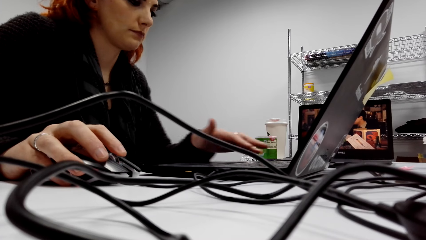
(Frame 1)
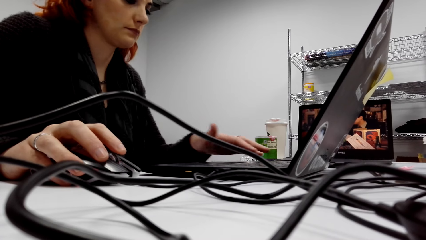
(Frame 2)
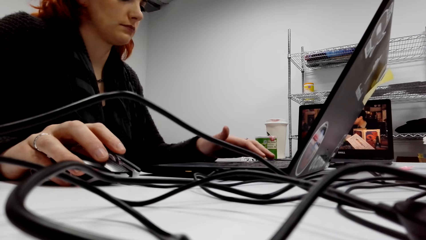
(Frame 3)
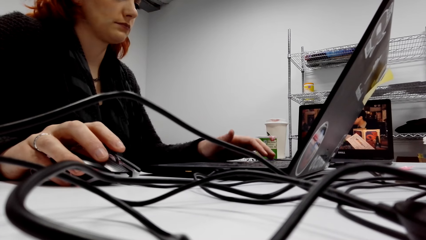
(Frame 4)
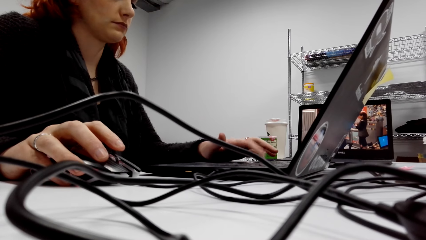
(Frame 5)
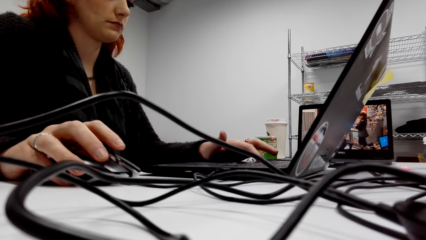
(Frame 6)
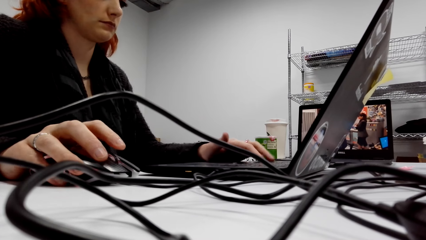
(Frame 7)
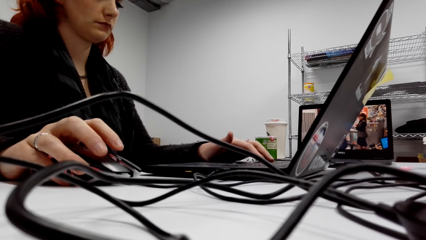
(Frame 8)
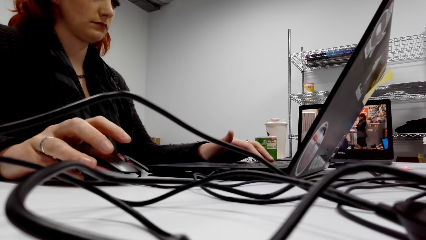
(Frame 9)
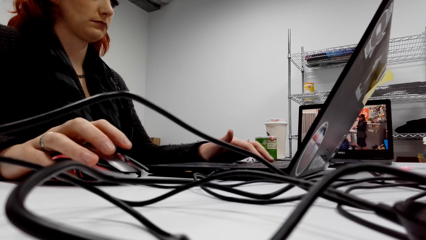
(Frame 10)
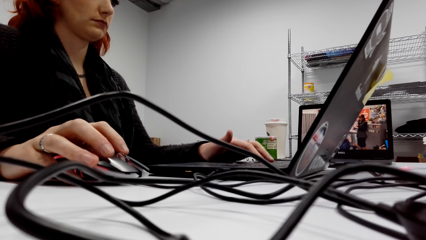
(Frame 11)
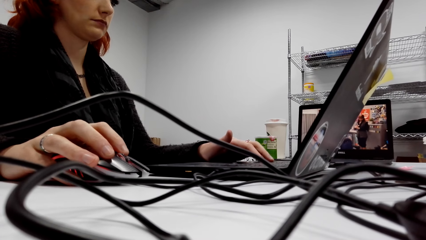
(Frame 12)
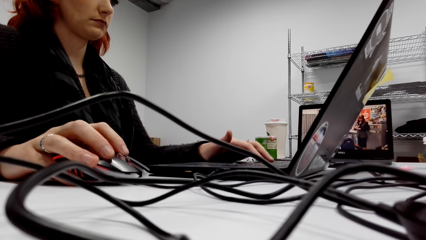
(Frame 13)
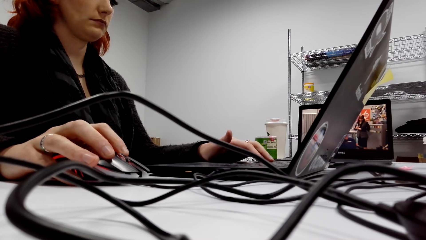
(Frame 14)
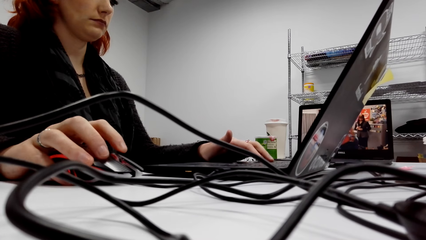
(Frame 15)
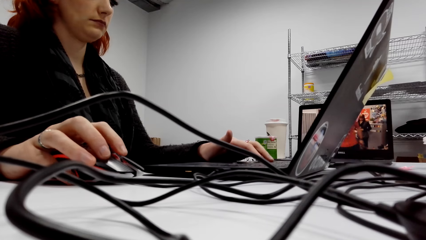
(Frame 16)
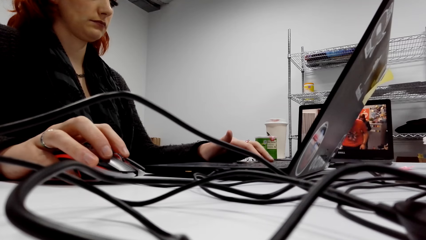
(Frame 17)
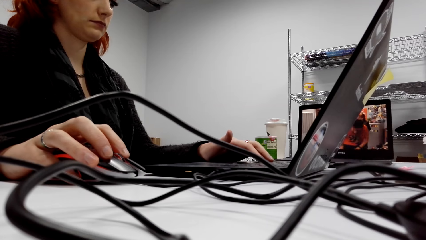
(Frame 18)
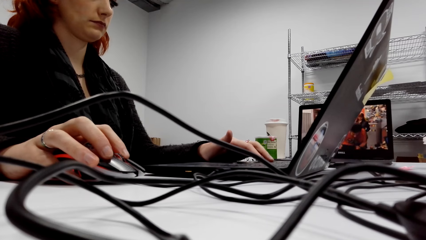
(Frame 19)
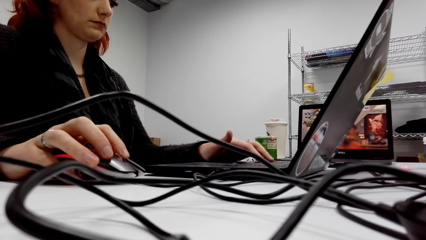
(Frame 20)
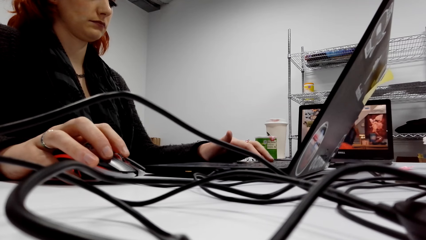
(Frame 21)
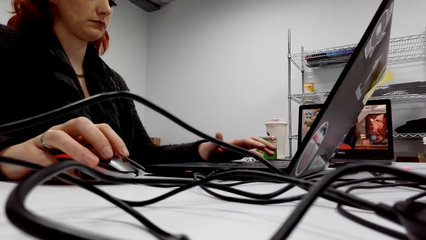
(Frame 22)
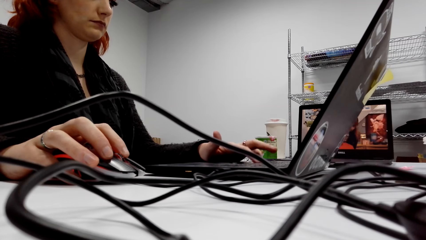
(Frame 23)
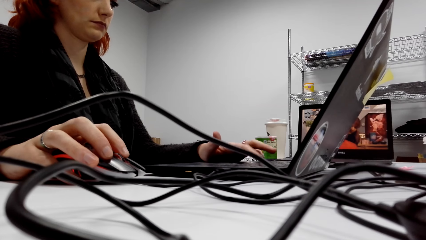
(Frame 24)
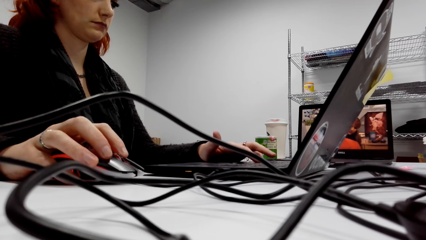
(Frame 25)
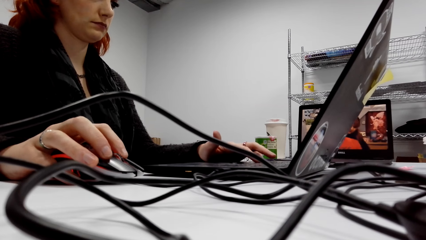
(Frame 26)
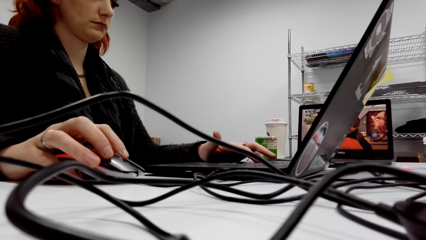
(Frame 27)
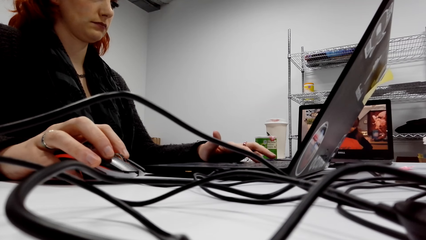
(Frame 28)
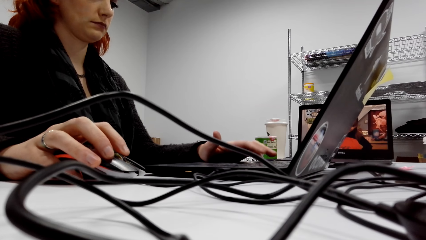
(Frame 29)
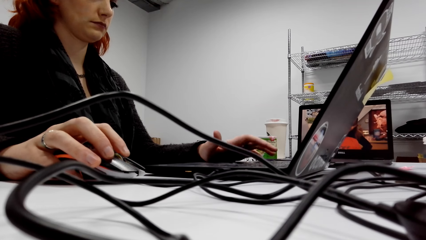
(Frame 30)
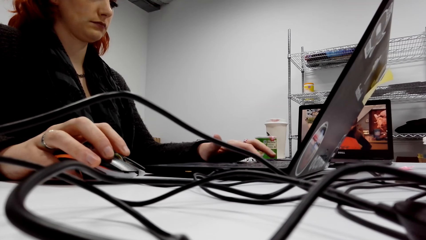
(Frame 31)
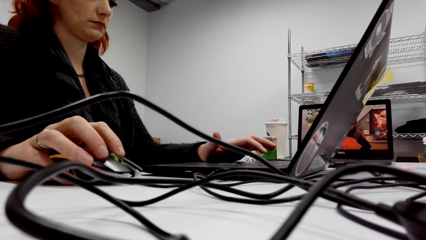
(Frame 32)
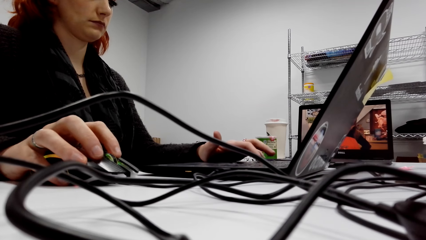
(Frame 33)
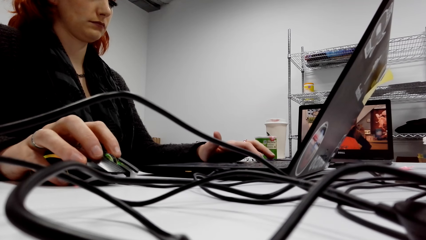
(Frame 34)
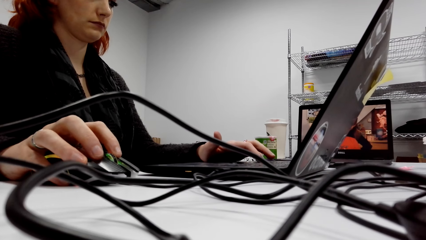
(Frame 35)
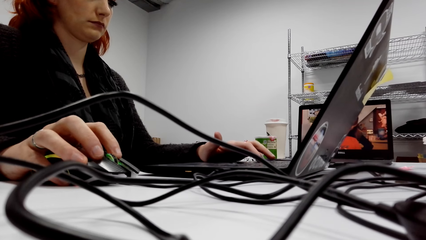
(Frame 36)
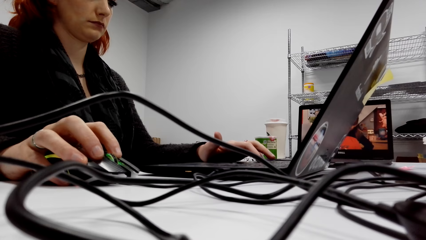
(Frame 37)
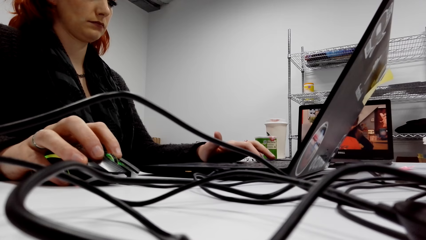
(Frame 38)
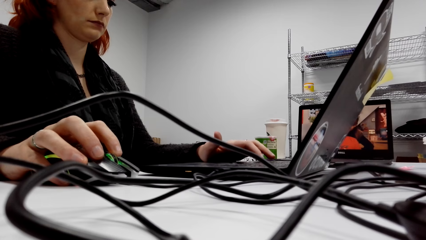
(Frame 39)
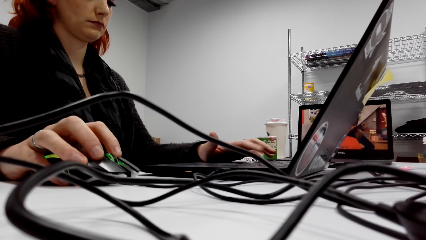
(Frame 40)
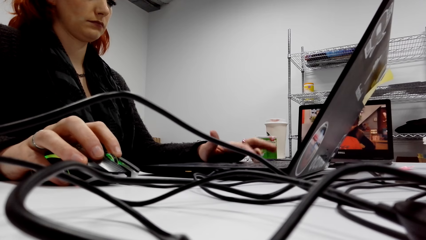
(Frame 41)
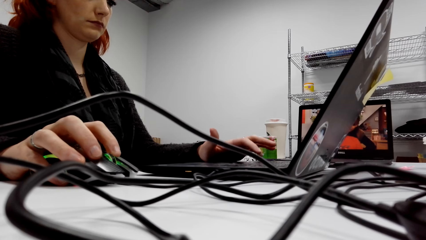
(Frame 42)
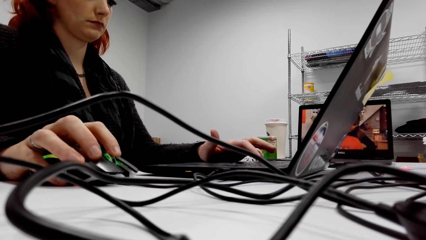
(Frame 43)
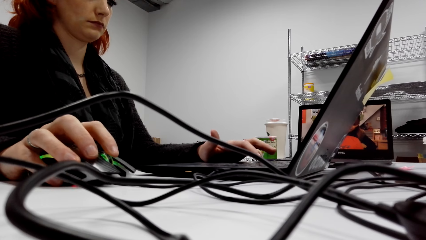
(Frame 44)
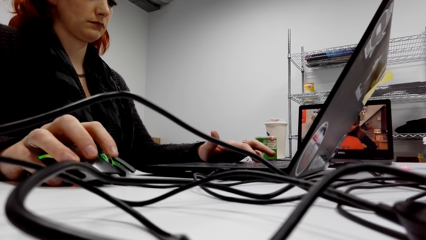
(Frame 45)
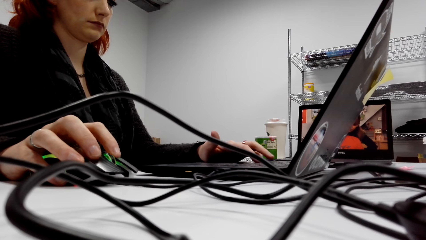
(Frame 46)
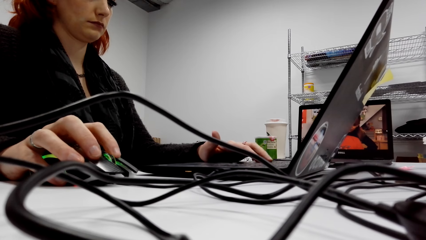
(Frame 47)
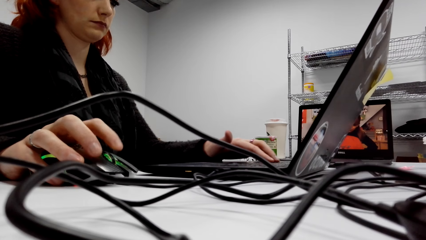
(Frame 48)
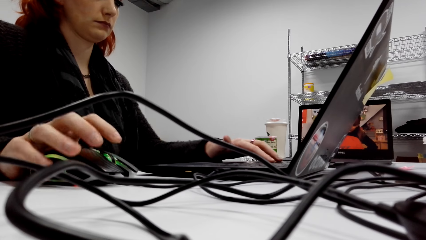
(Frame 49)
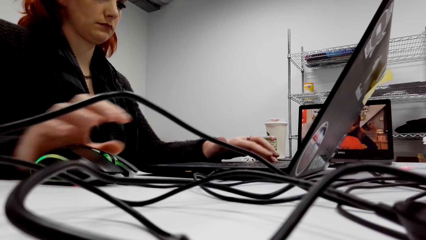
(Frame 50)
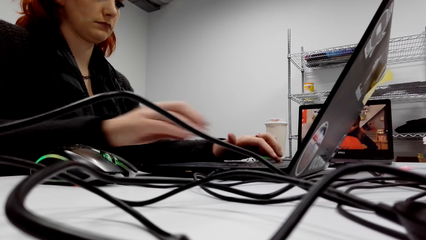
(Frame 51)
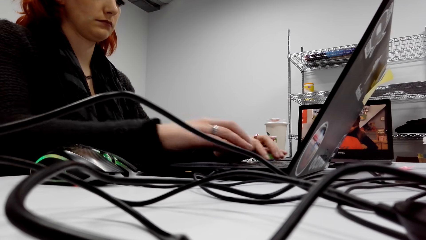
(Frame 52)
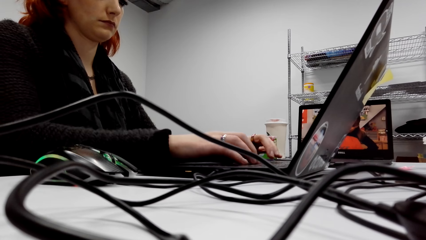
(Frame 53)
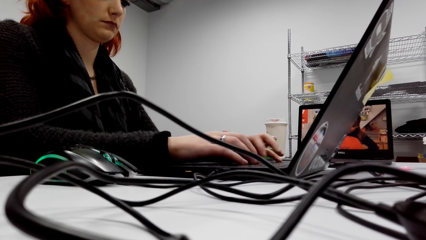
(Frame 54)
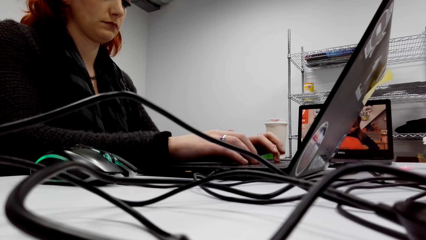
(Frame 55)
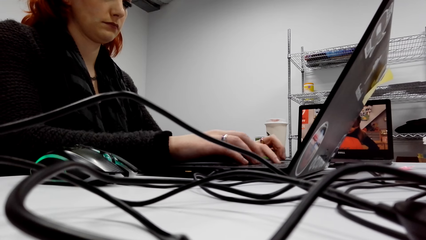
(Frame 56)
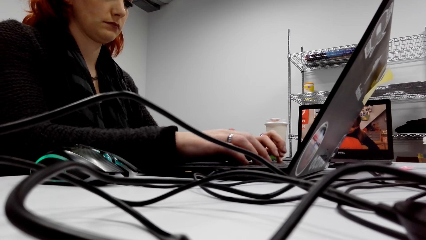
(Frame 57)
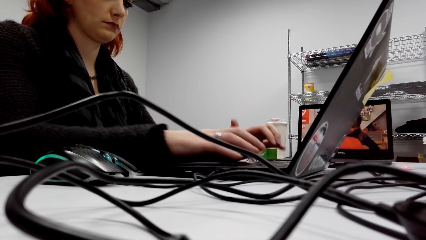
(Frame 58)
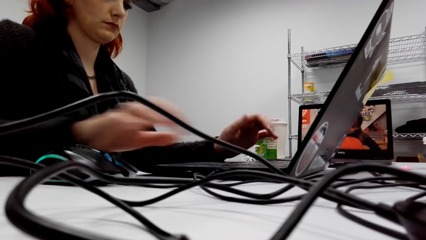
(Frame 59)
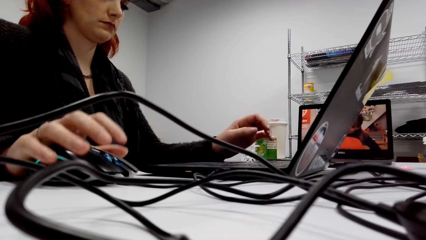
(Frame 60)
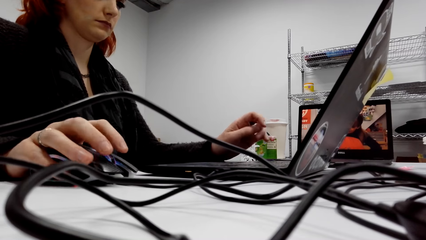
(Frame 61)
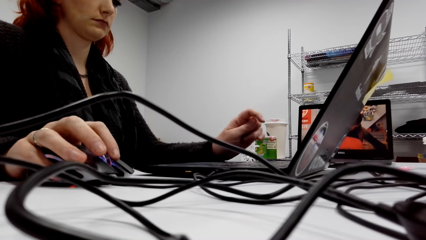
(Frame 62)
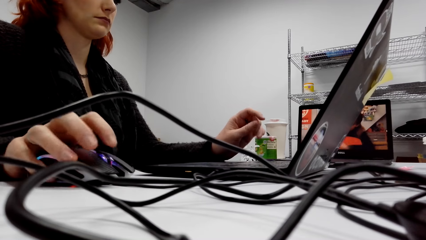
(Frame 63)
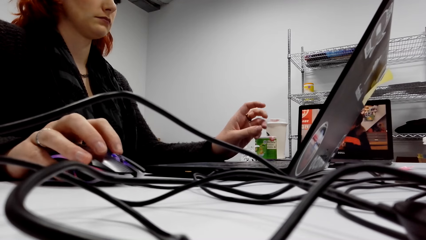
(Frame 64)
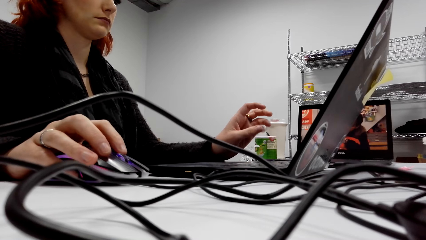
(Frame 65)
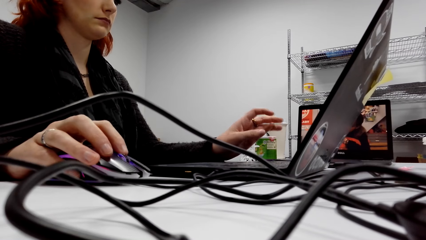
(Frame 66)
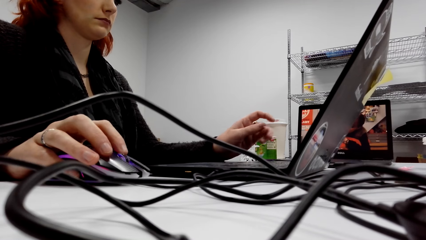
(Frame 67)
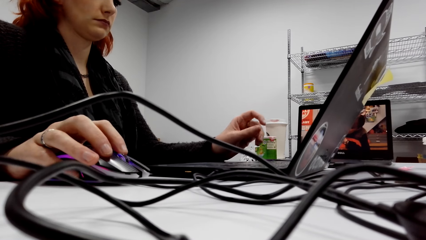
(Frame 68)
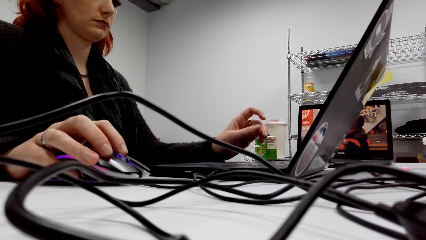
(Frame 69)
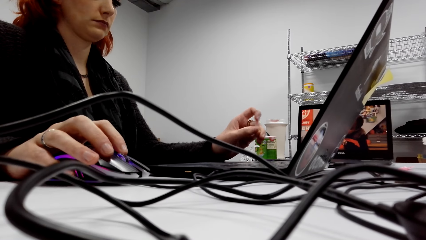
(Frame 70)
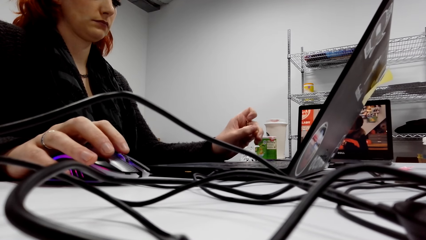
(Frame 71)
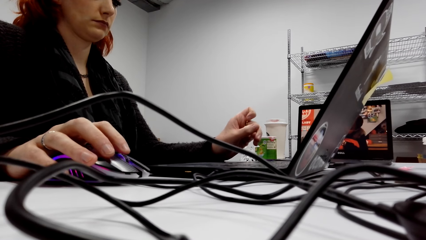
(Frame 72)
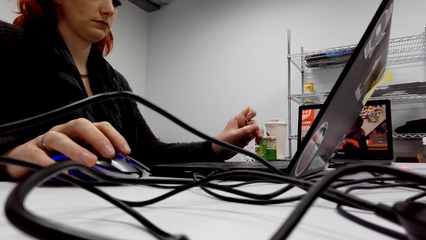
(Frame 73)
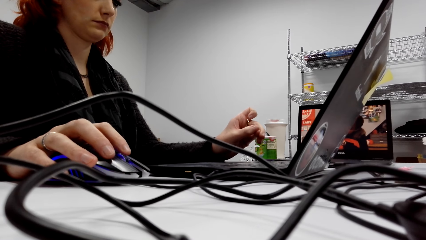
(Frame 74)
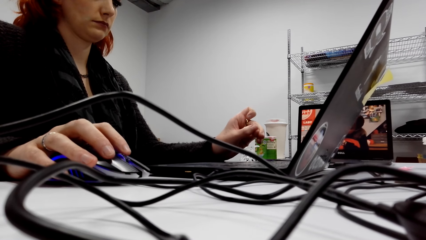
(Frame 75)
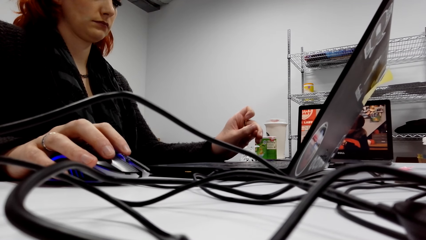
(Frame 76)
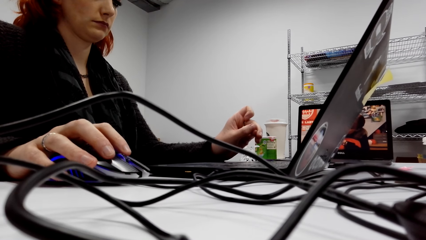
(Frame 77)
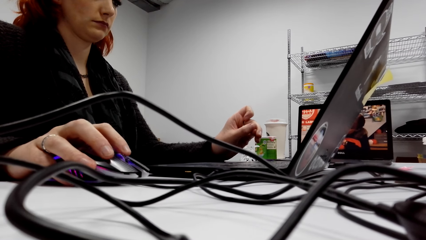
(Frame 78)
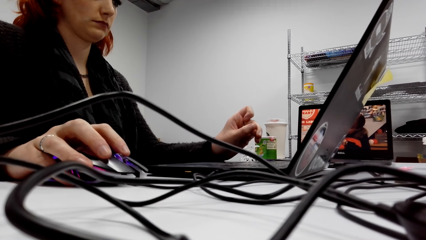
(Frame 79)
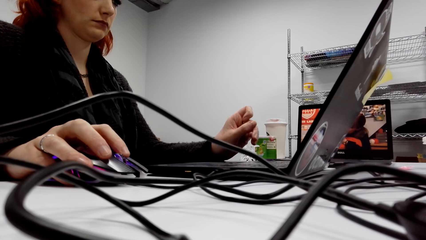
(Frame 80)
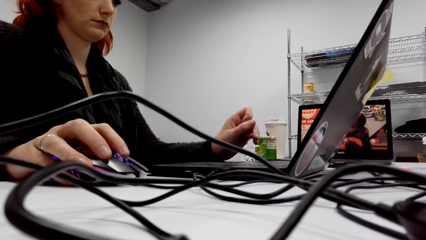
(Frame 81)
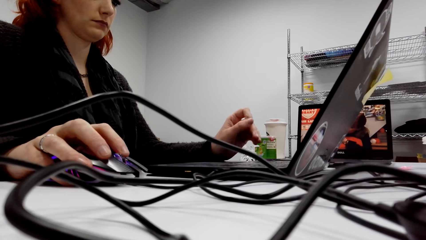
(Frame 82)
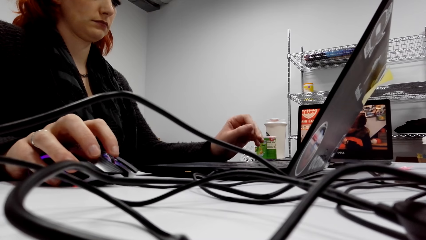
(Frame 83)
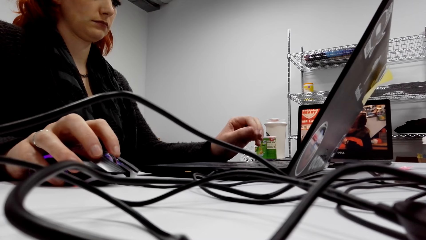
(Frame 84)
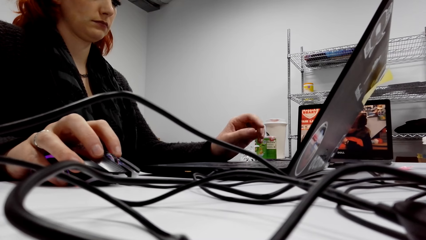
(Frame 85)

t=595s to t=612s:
The lady types on the keyboard, moves the mouse, types on the keyboard and moves the mouse.
